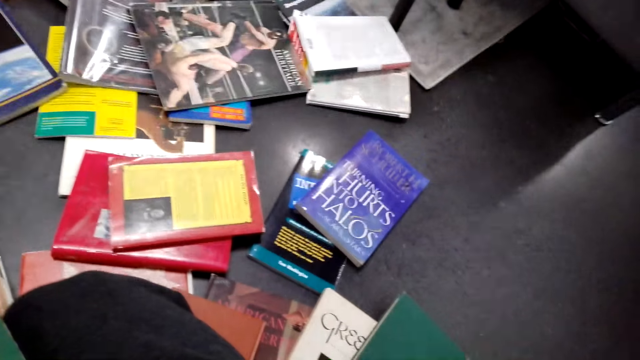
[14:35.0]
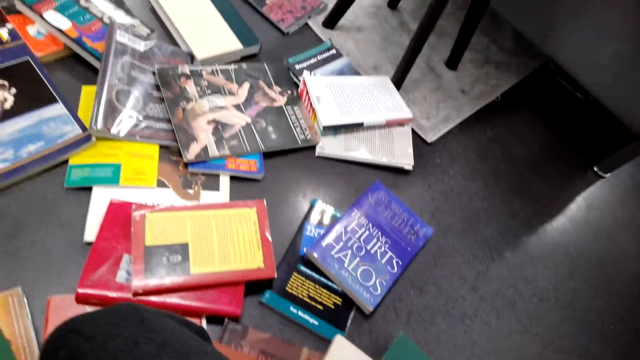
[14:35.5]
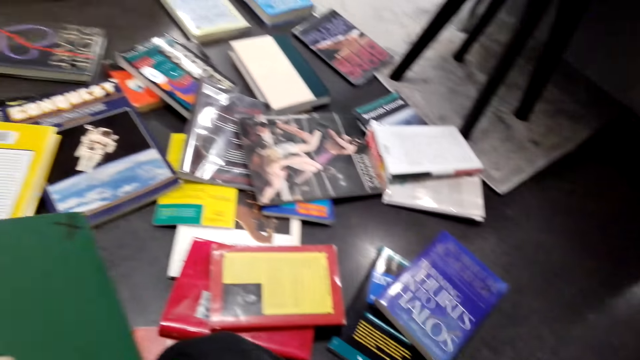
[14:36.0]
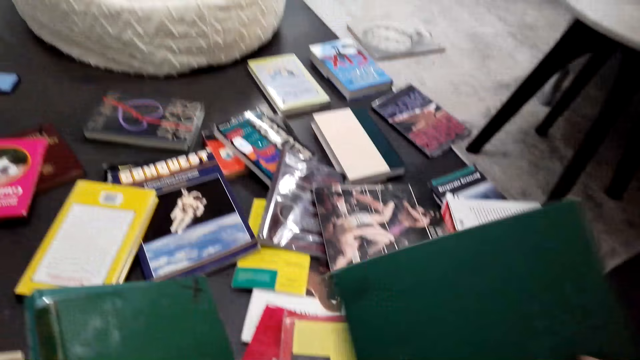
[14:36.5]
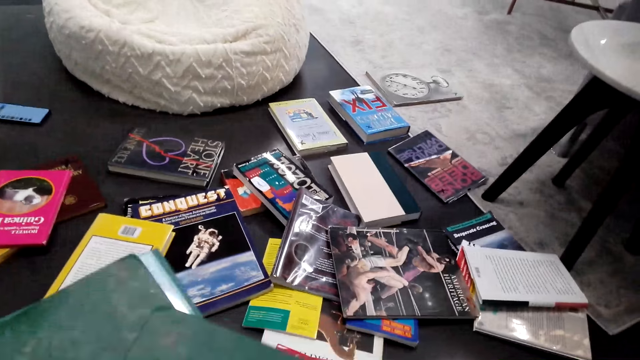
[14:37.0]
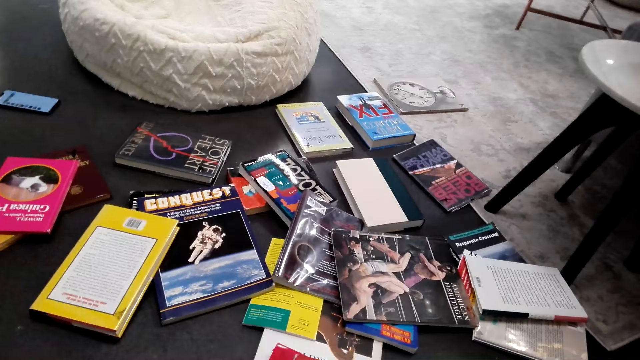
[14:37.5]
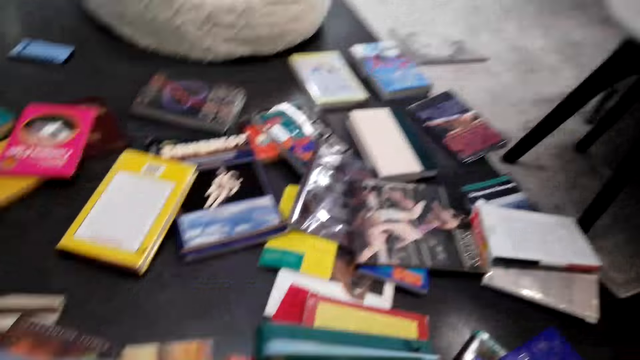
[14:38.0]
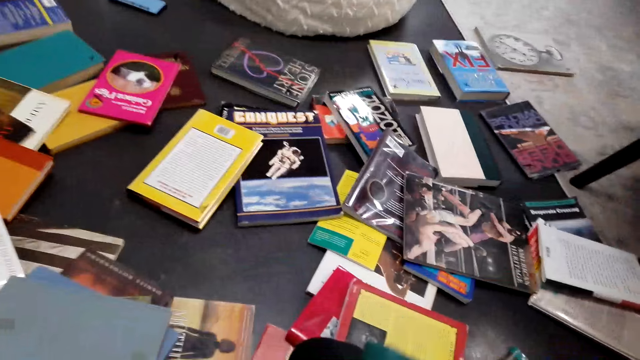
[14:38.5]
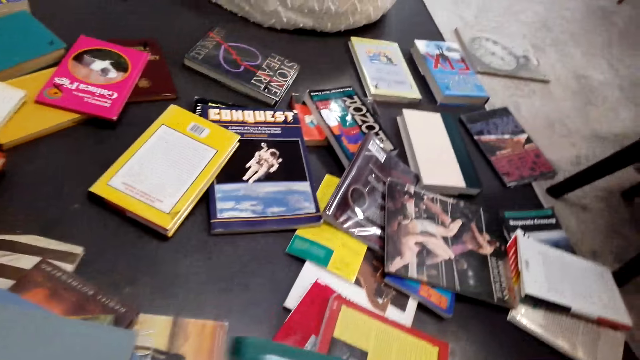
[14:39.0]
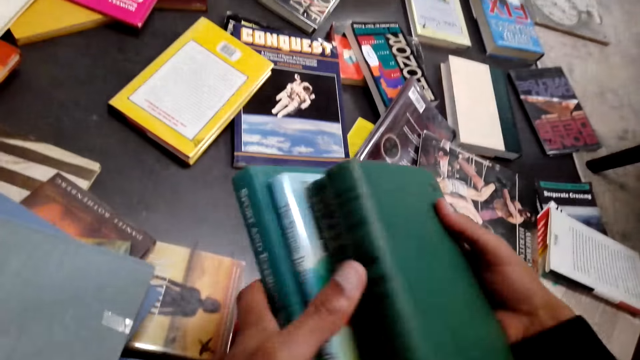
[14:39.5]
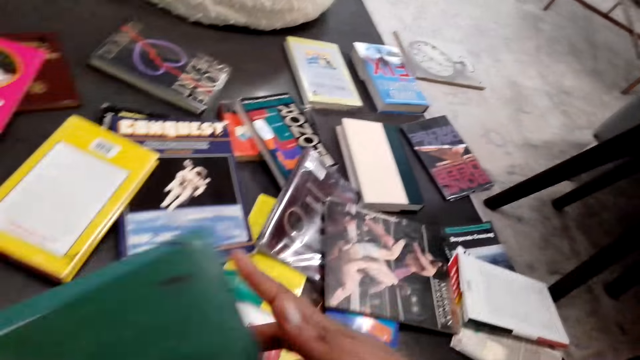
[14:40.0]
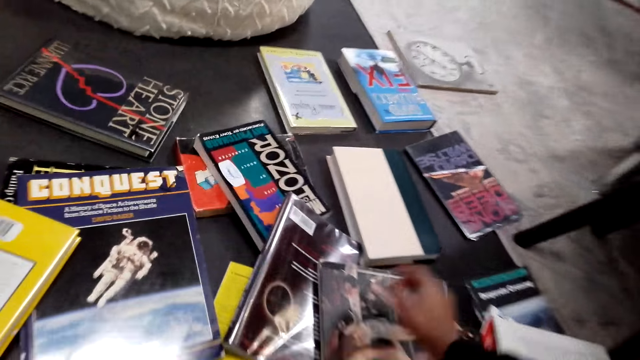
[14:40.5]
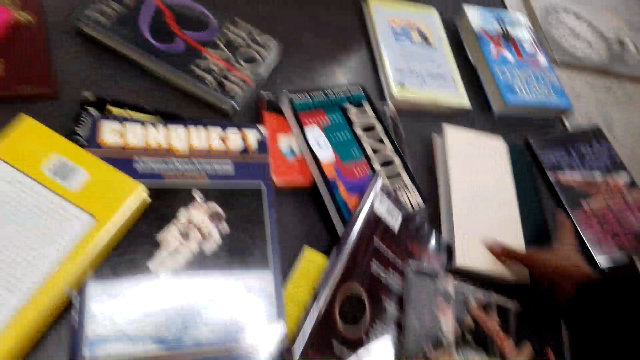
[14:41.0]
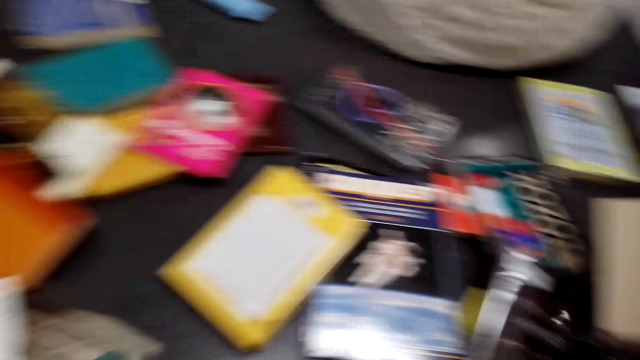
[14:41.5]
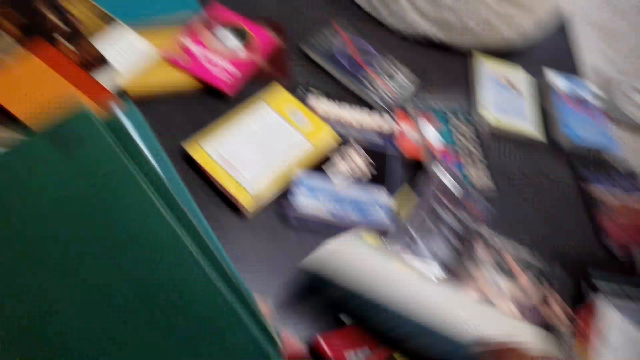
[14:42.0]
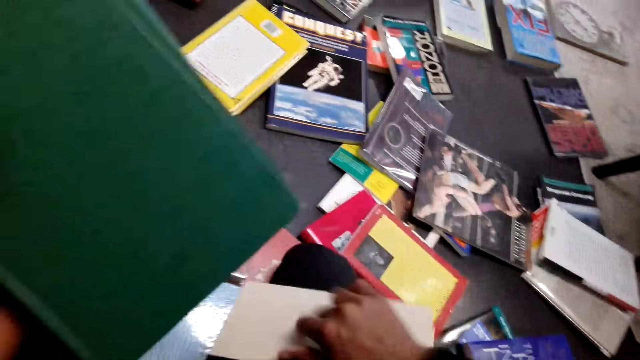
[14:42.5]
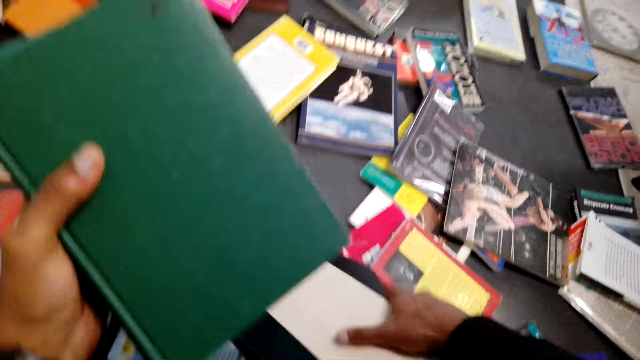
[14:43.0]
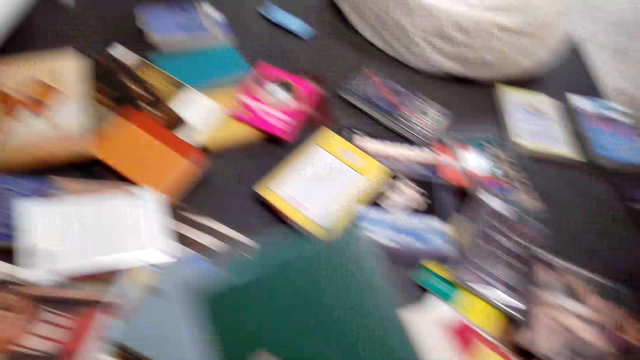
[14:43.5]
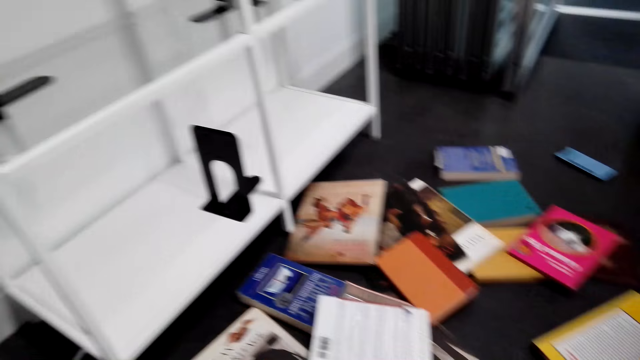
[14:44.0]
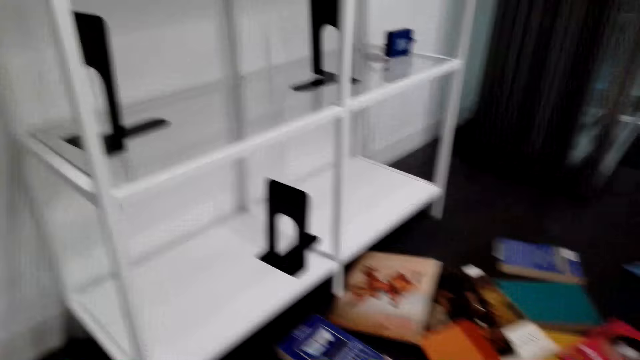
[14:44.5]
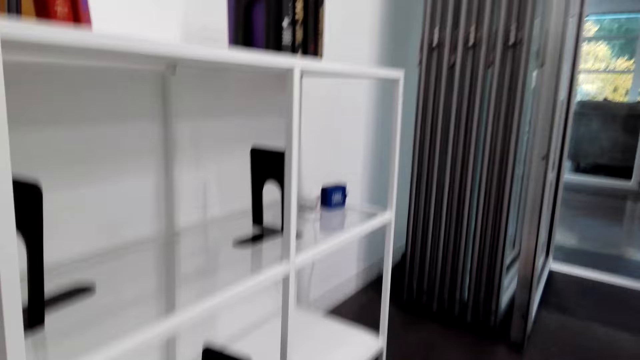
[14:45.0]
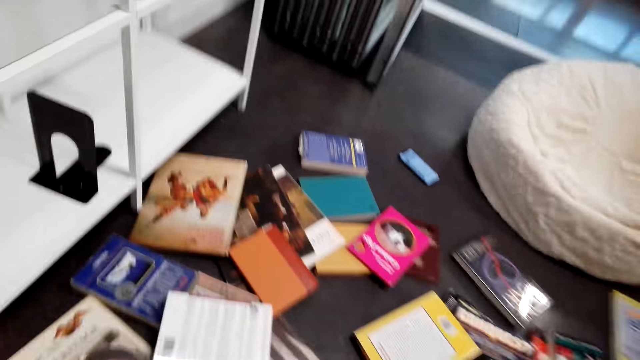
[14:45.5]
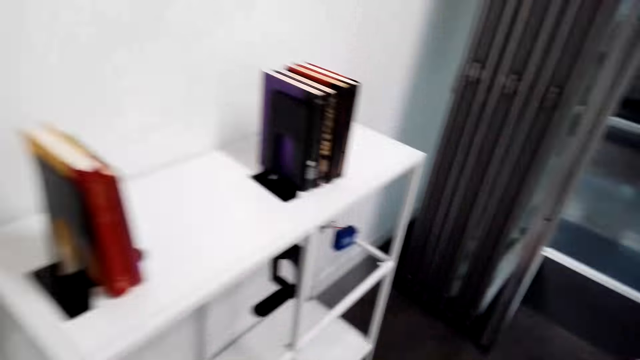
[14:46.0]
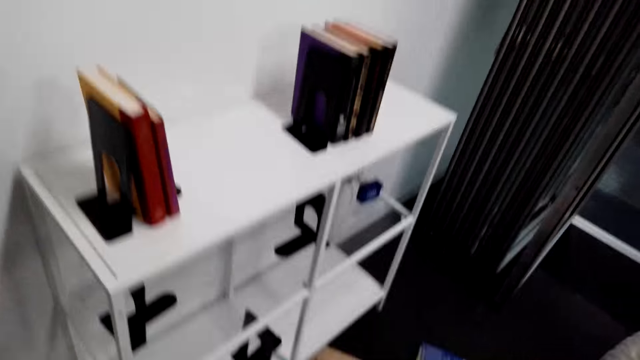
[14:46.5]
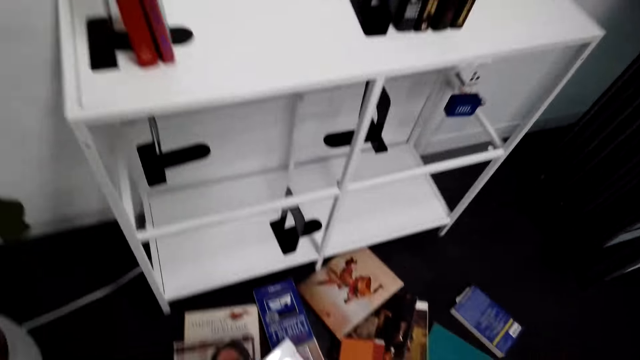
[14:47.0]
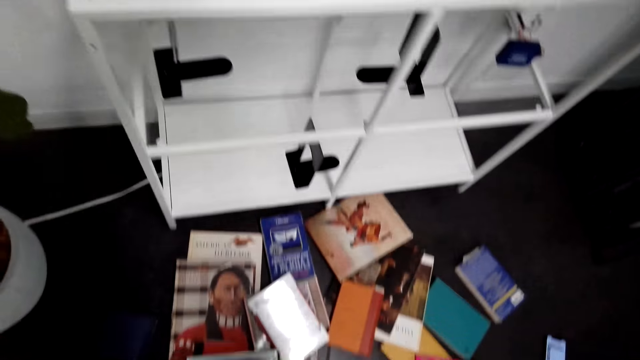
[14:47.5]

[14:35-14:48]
The camera wearer picks up a book. They pick up a book again. They stand up.

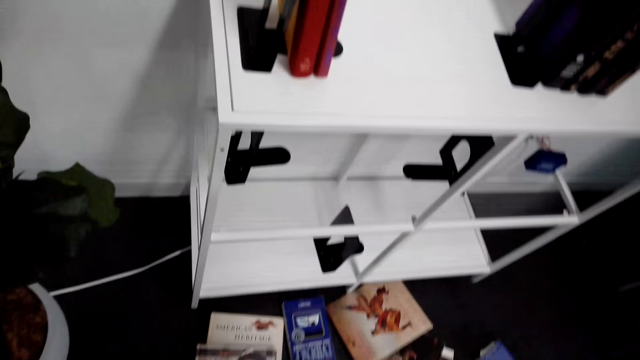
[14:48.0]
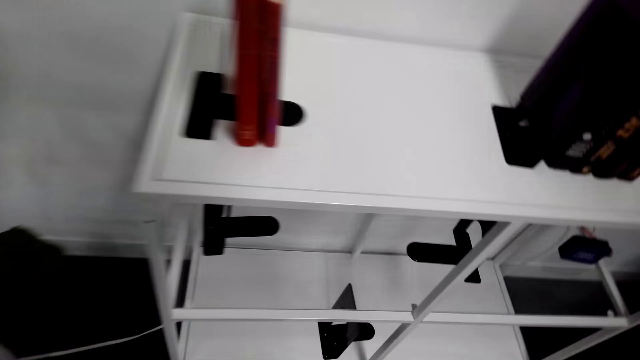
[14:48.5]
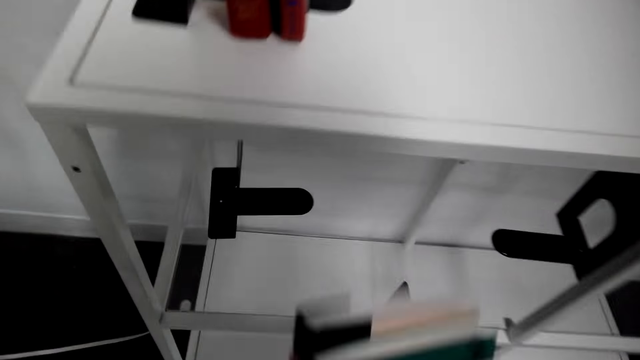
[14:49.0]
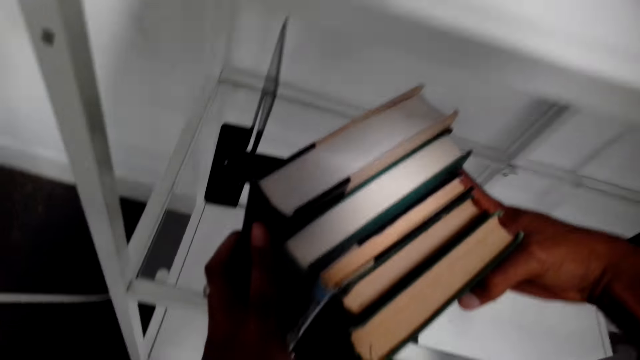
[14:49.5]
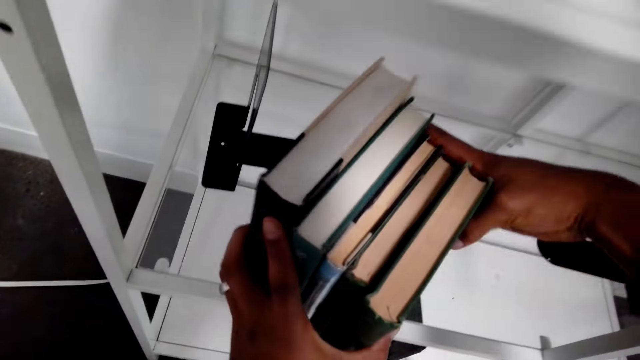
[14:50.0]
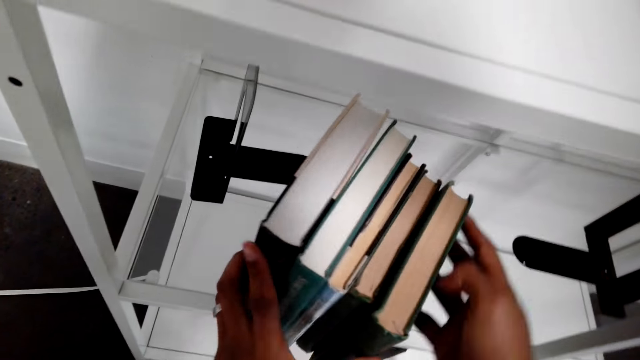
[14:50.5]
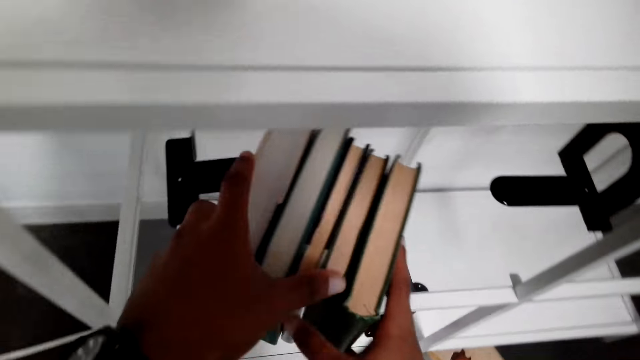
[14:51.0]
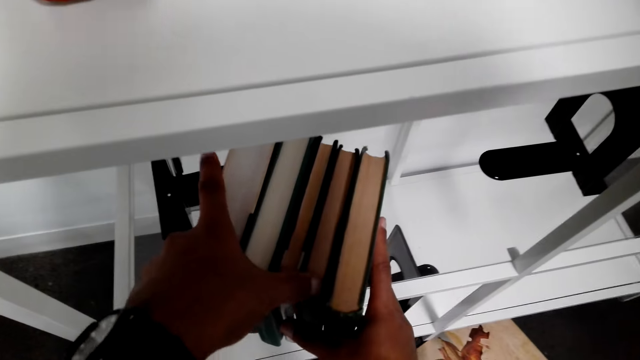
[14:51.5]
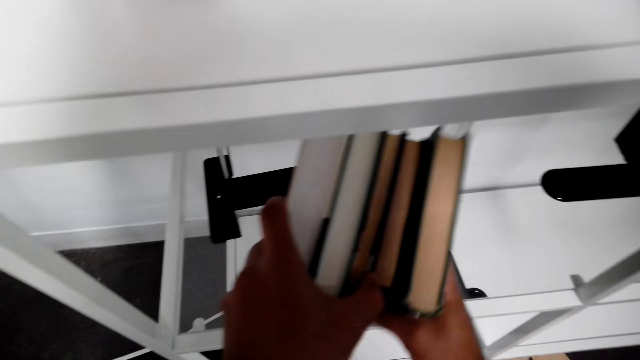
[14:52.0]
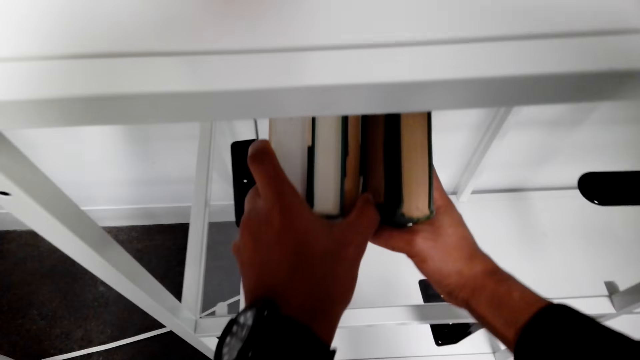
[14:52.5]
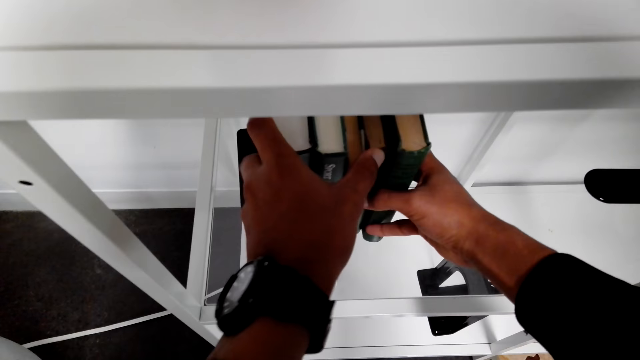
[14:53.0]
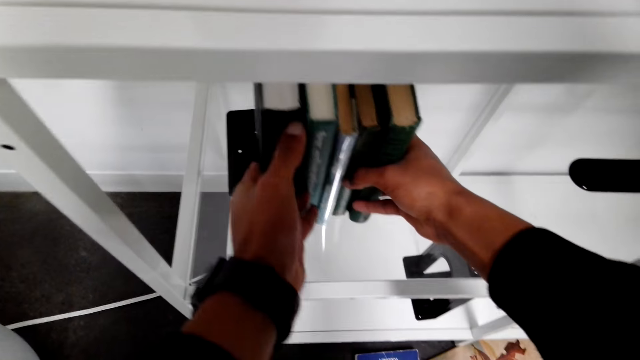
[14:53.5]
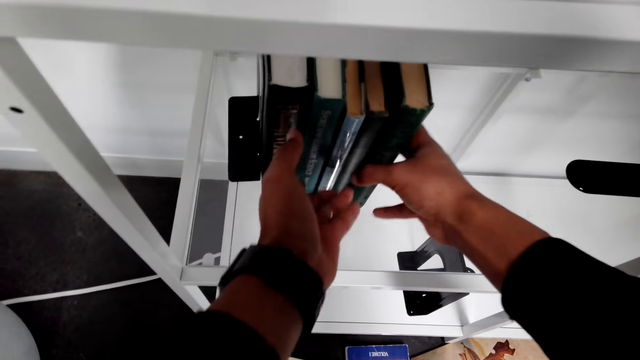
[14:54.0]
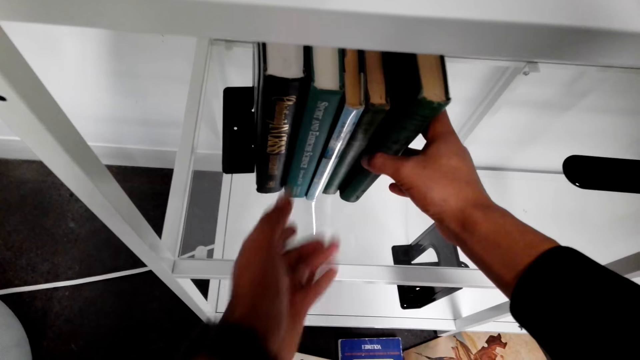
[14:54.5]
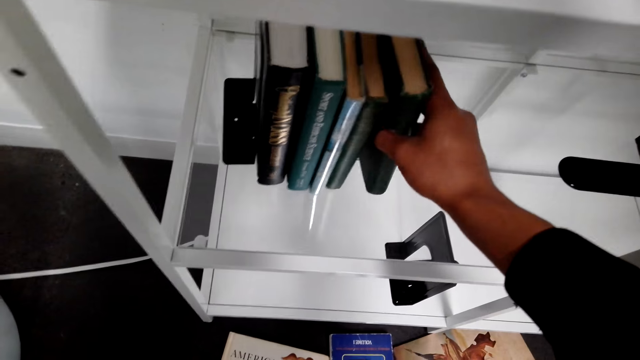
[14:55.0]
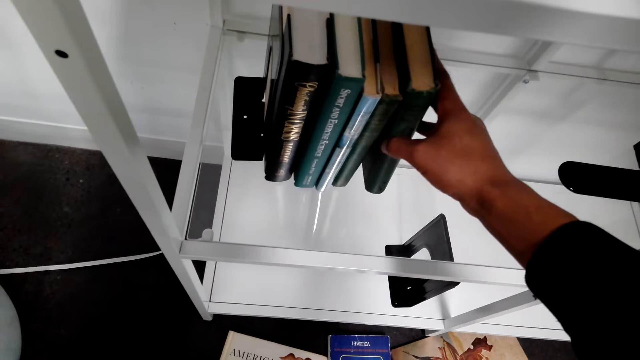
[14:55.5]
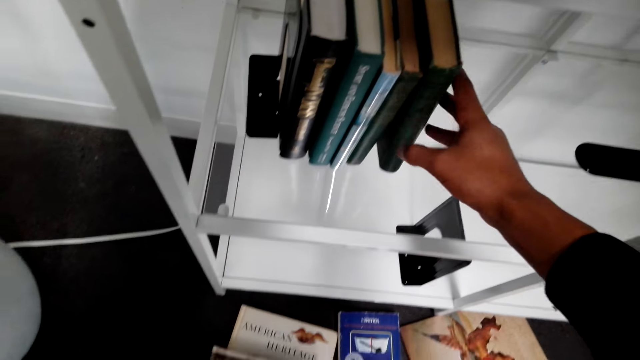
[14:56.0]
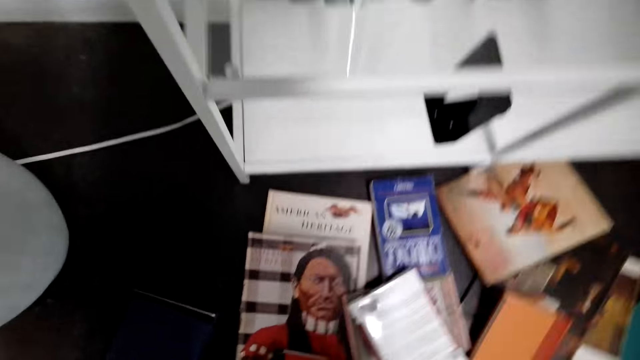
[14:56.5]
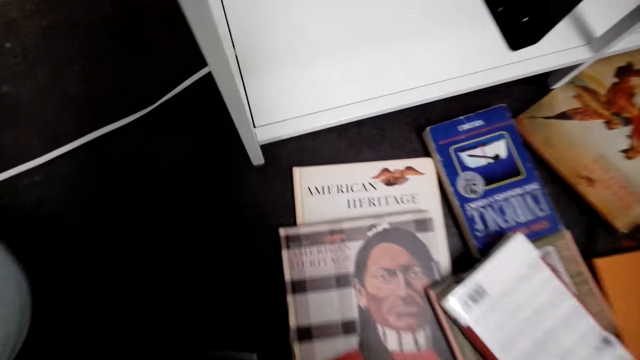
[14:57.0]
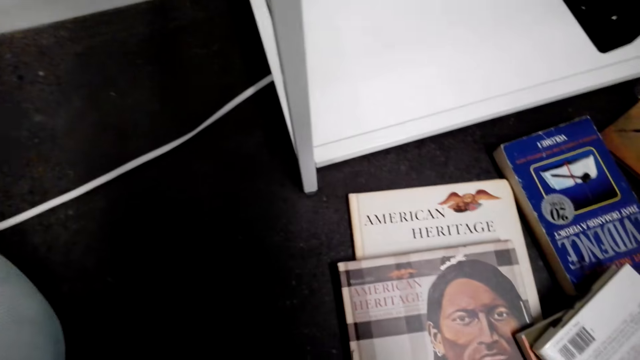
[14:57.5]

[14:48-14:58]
The camera wearer arranges books on a shelf.
